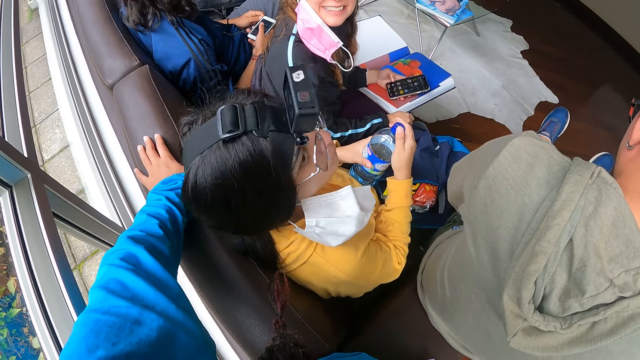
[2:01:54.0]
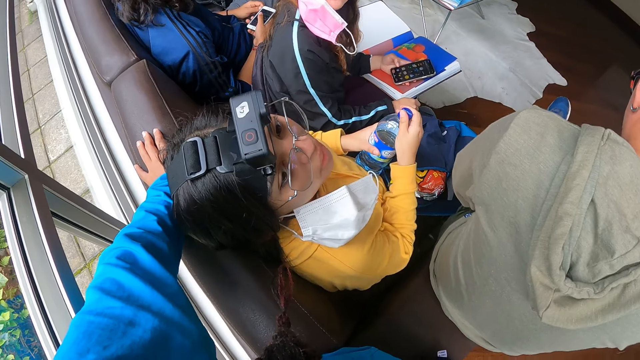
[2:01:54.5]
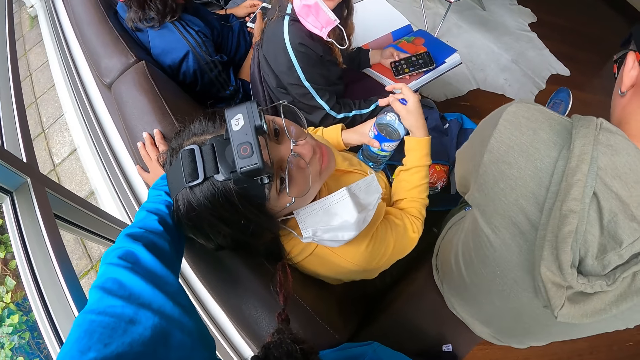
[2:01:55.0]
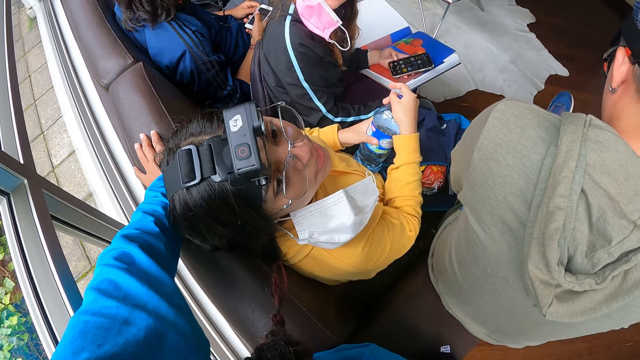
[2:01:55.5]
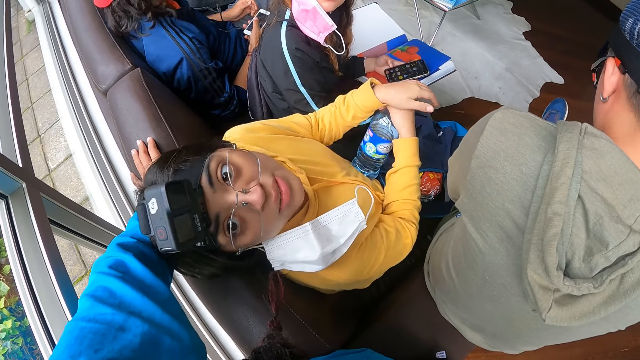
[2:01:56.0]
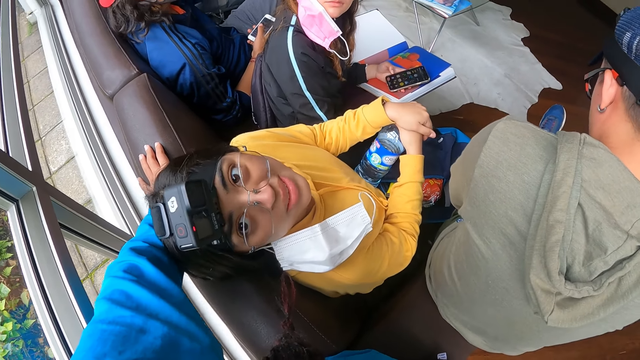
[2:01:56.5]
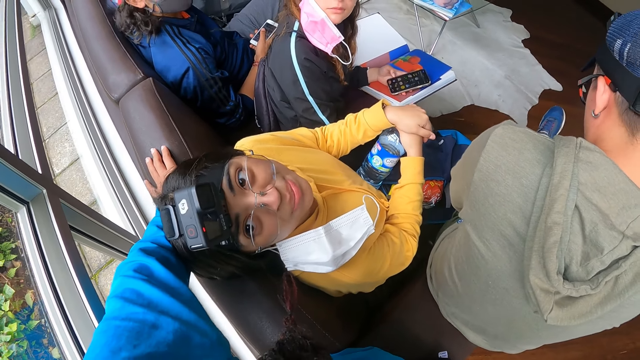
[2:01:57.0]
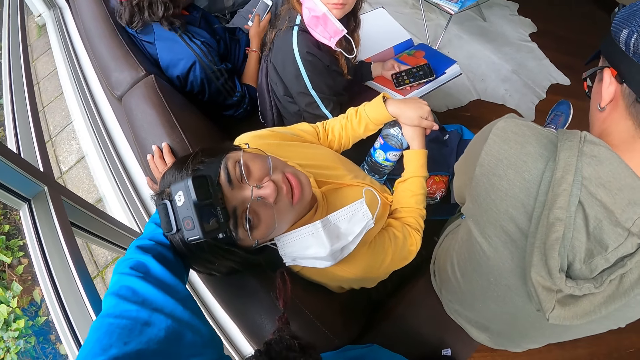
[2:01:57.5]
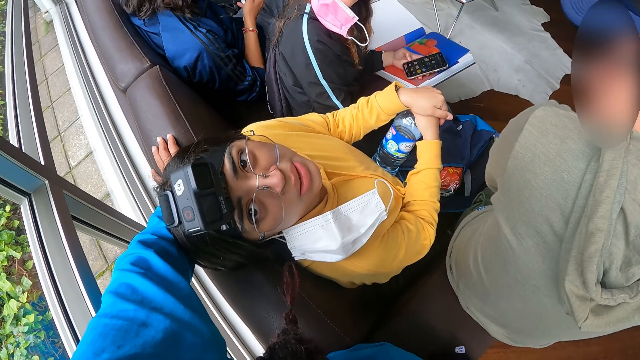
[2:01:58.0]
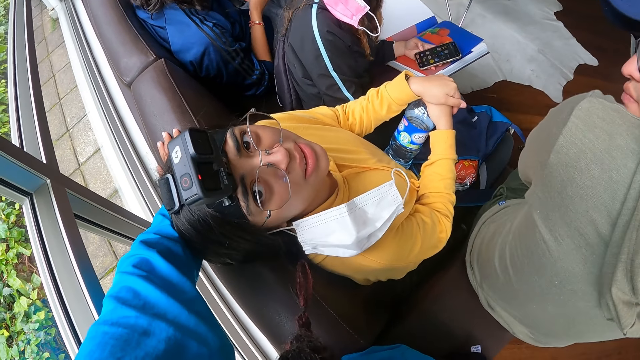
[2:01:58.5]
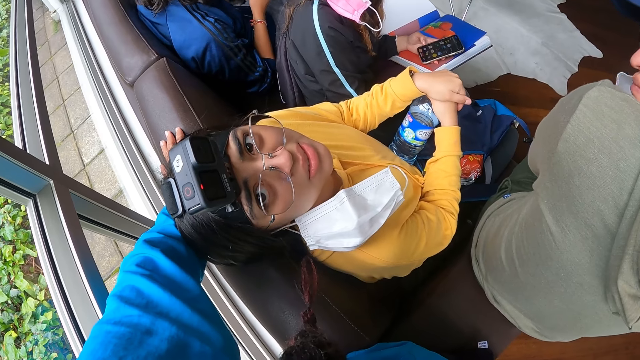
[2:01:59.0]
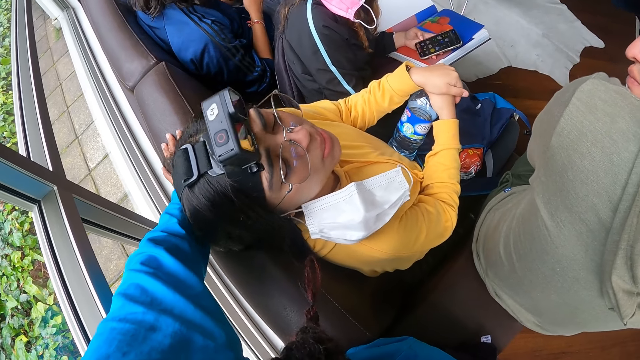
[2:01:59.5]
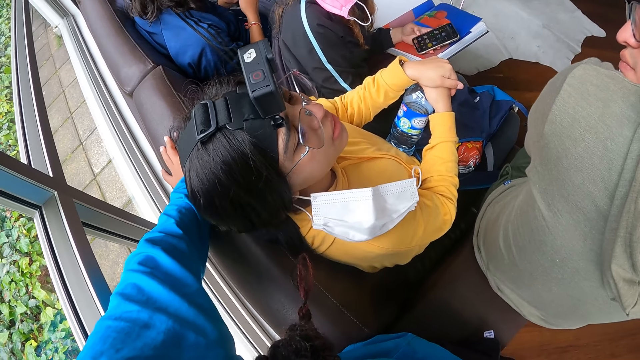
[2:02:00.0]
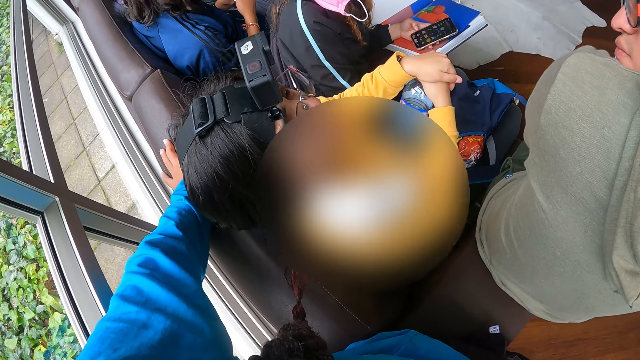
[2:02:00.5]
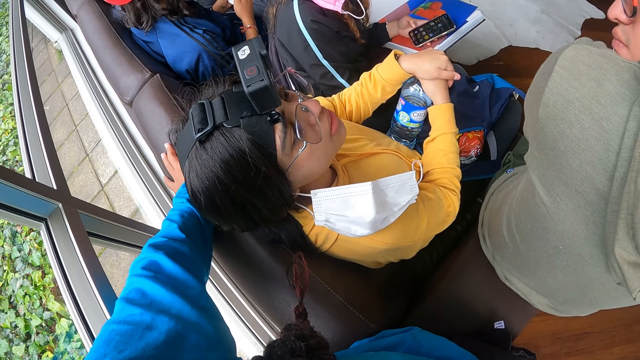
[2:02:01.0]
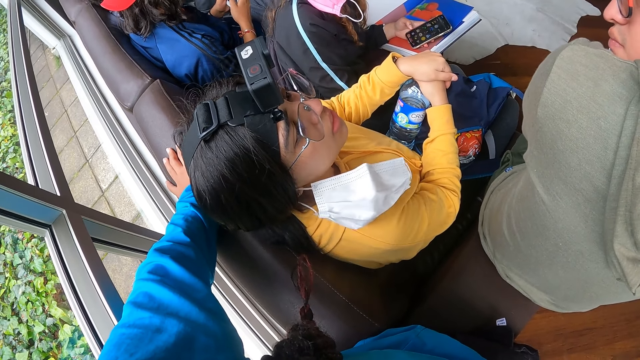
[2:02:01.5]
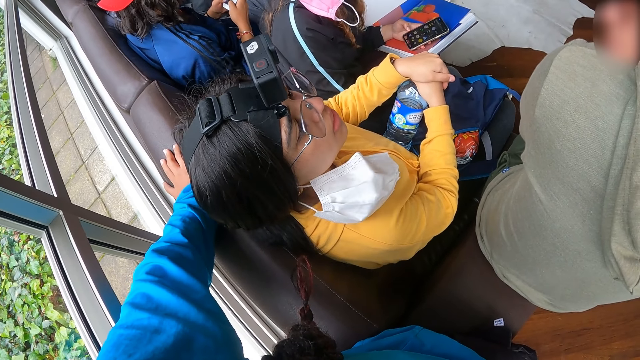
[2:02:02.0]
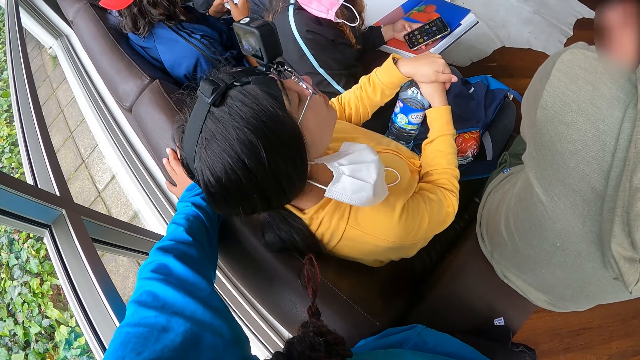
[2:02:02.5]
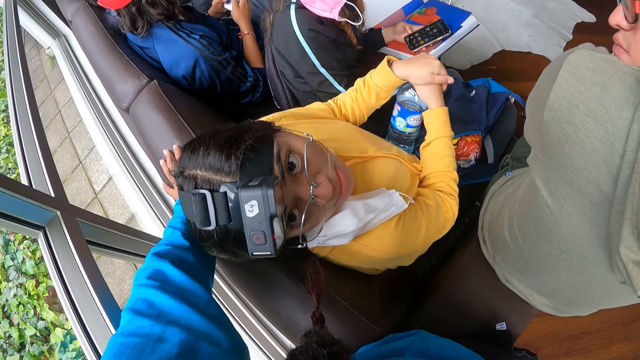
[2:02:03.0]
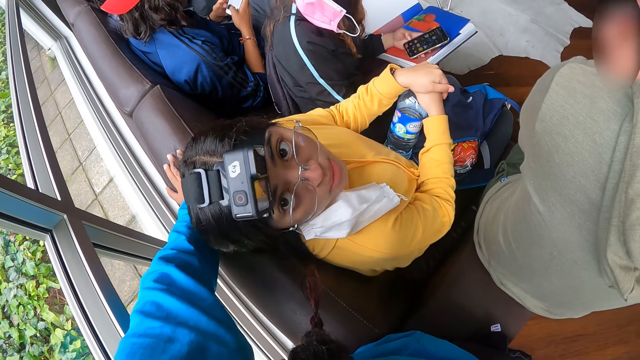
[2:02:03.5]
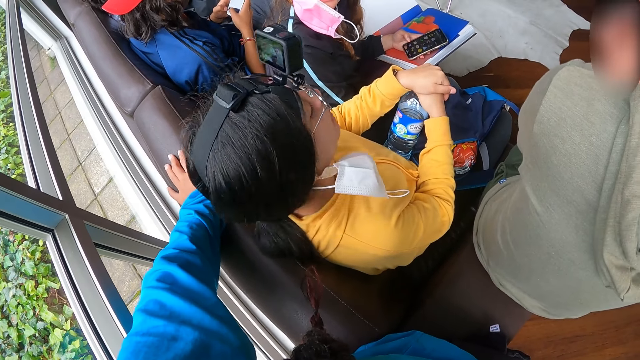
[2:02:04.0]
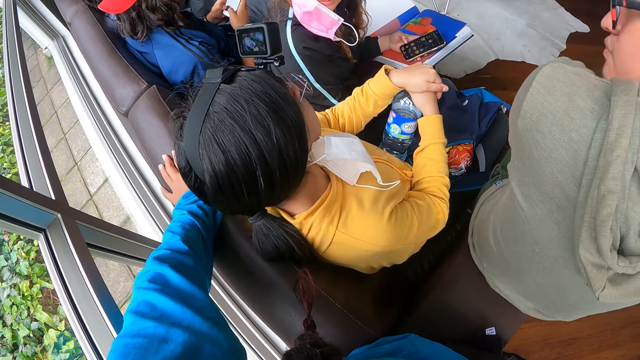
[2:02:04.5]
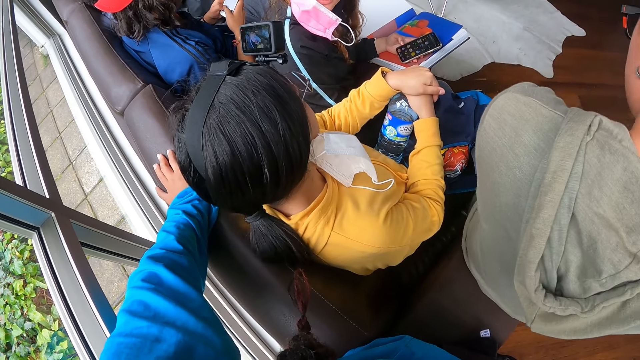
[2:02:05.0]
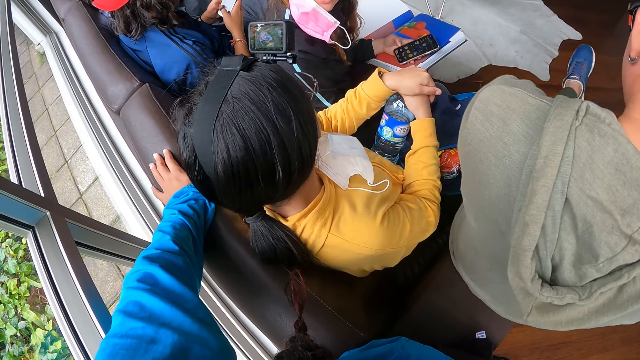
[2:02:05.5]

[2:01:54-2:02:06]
A woman communicates to the camera wearer.

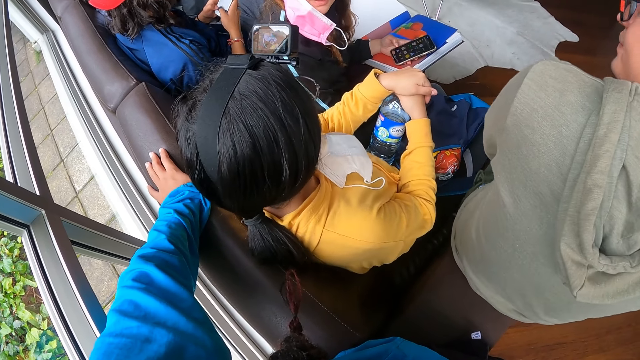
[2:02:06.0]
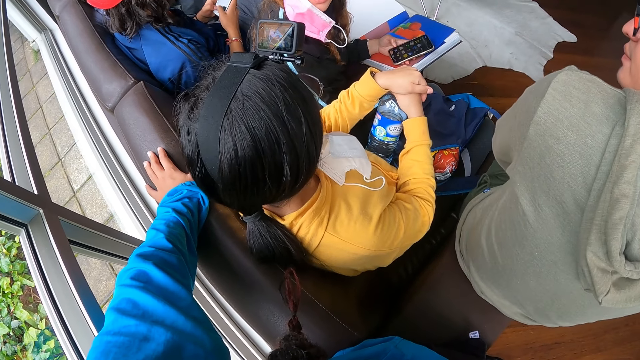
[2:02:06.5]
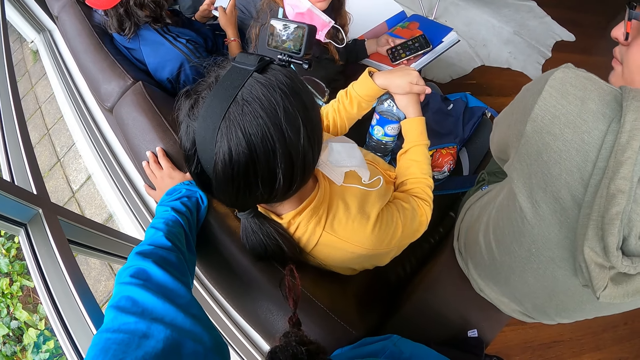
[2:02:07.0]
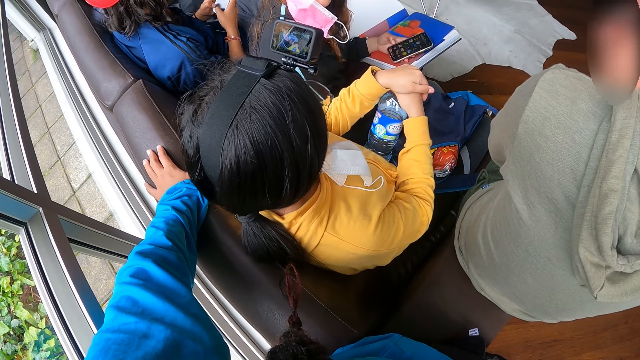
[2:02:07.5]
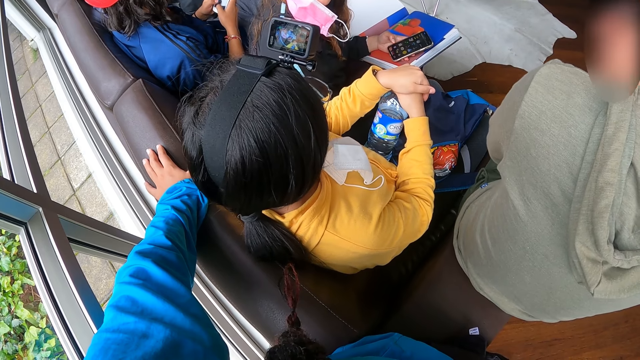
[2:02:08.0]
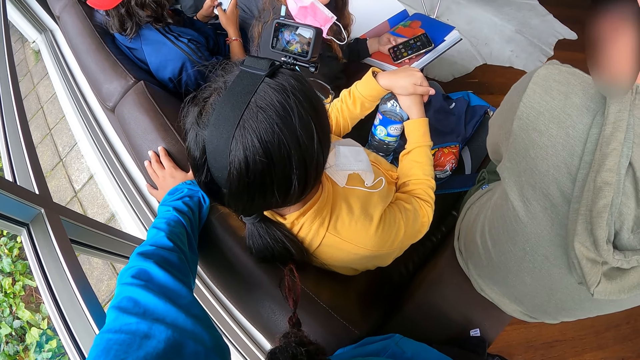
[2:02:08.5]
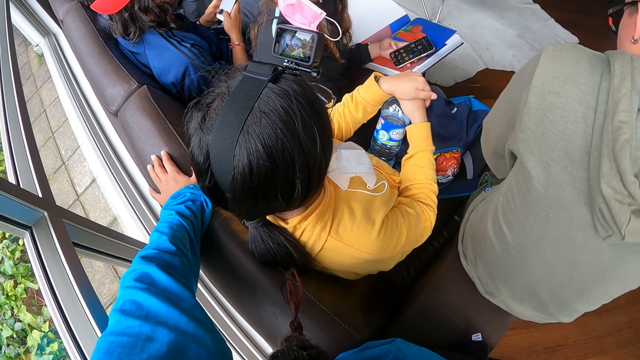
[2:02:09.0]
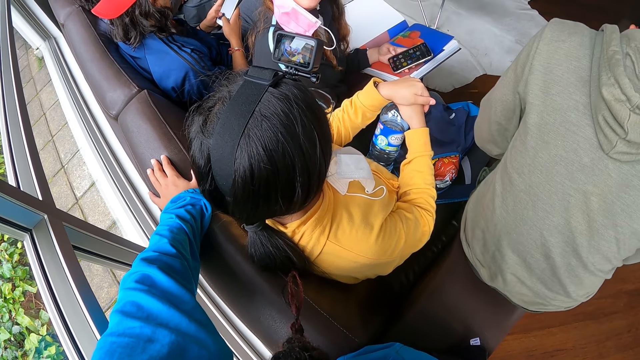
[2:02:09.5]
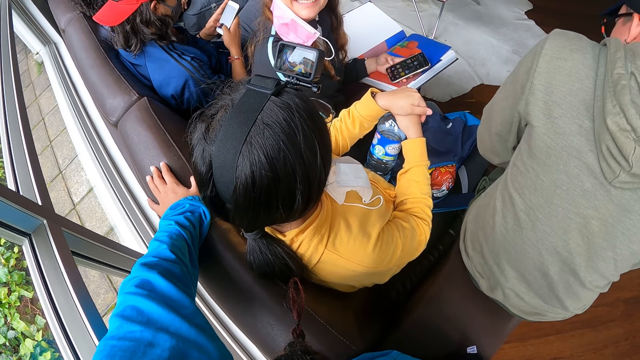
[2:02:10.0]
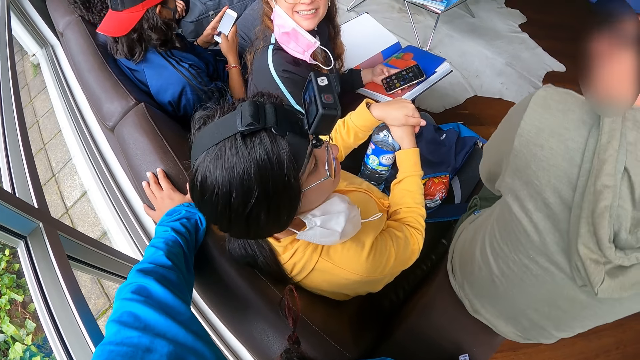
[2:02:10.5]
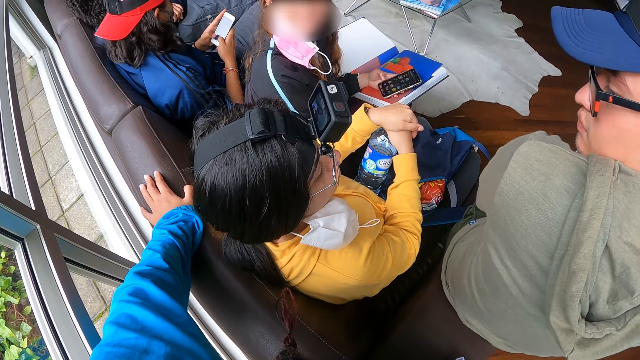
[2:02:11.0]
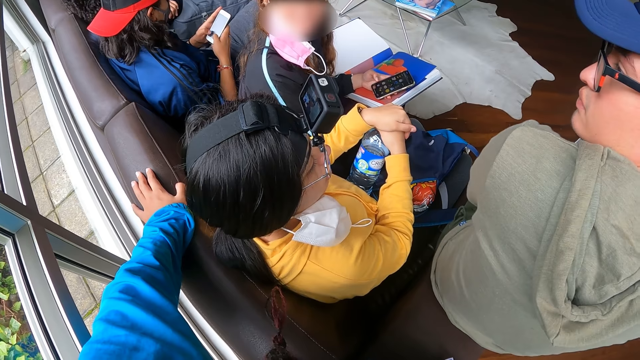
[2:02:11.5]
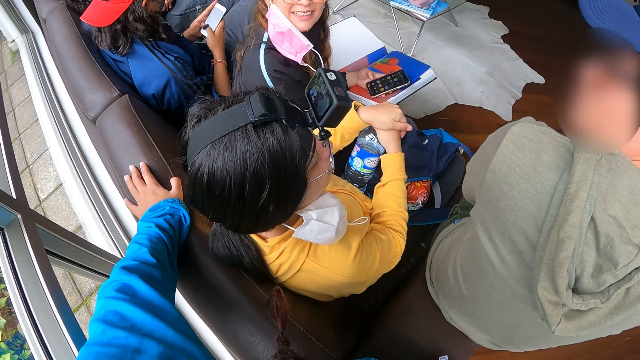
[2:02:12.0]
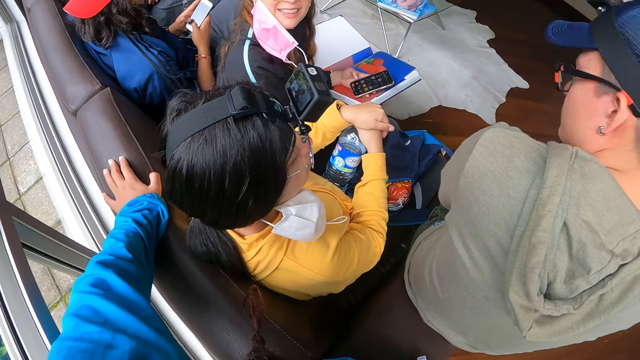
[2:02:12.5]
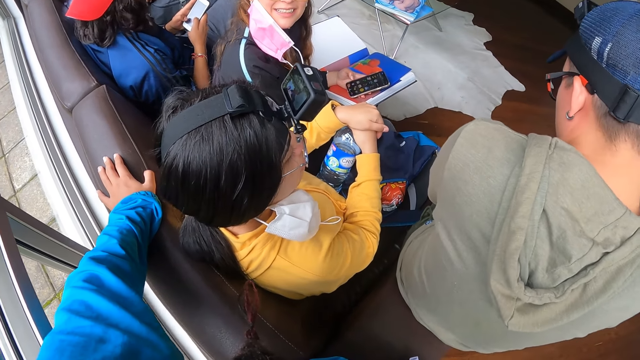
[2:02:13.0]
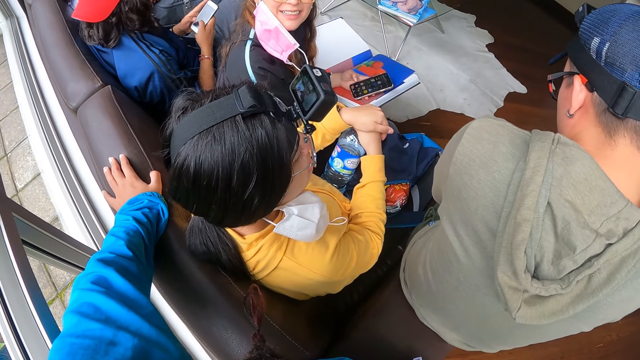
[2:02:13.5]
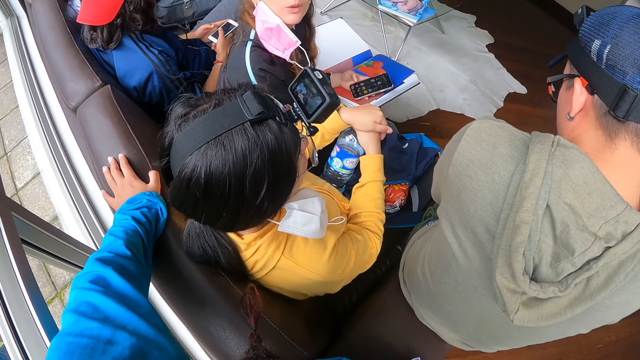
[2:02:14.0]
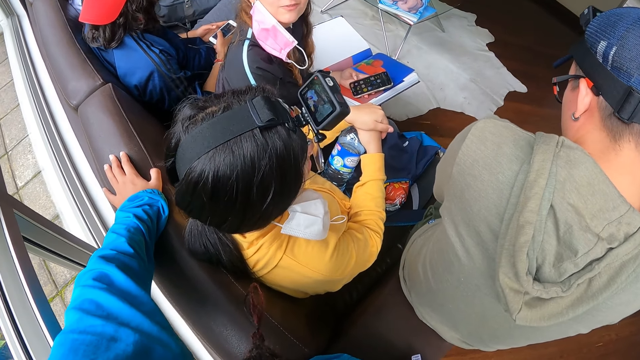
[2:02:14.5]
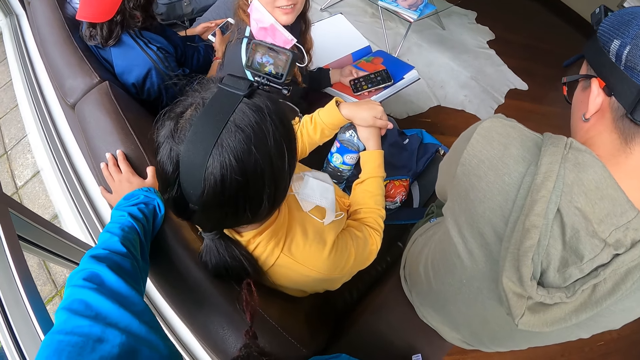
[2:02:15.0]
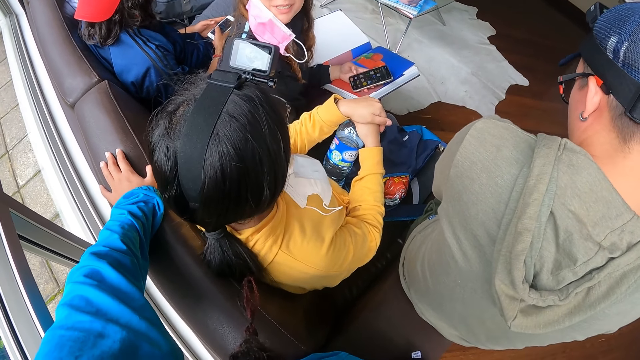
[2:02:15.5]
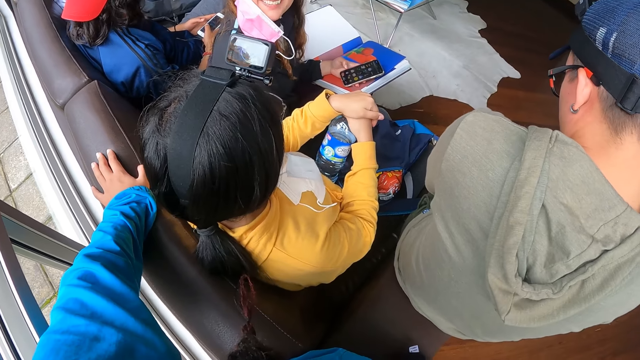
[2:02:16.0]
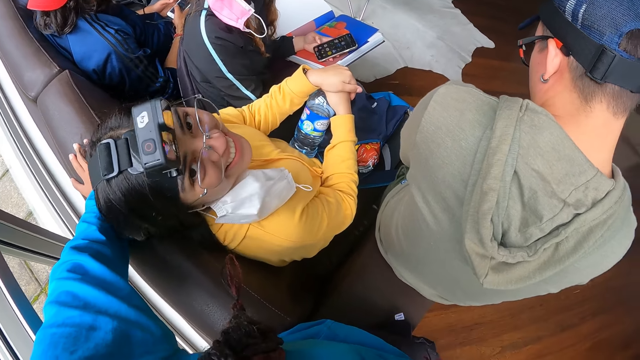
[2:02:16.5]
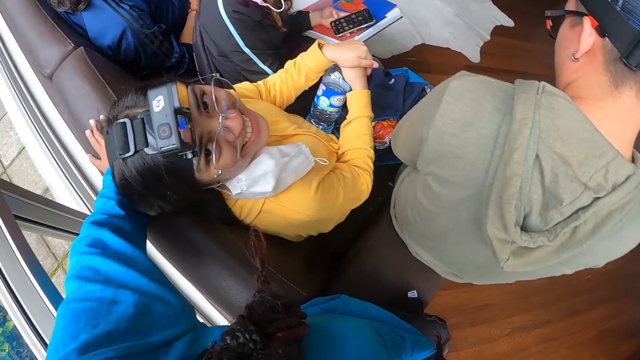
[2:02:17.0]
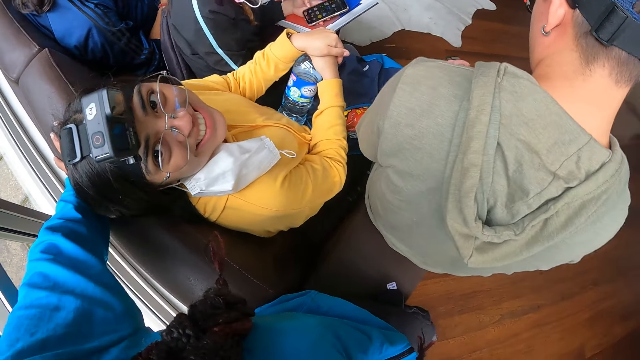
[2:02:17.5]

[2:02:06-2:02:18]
The camera wearer looks around.
